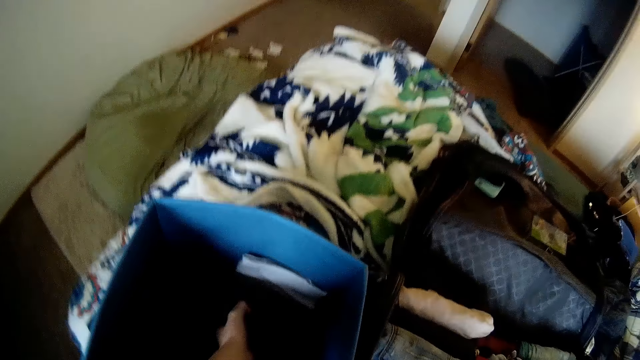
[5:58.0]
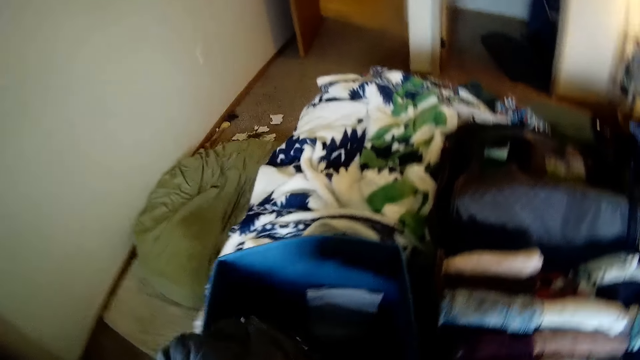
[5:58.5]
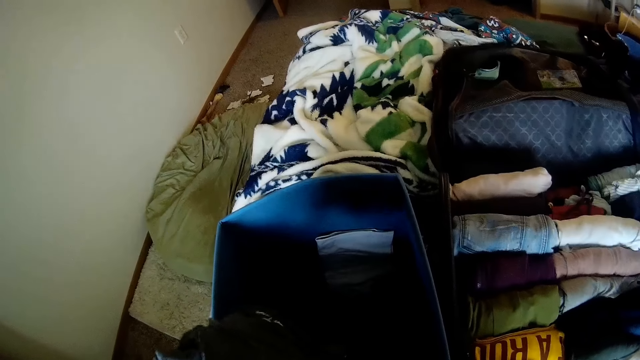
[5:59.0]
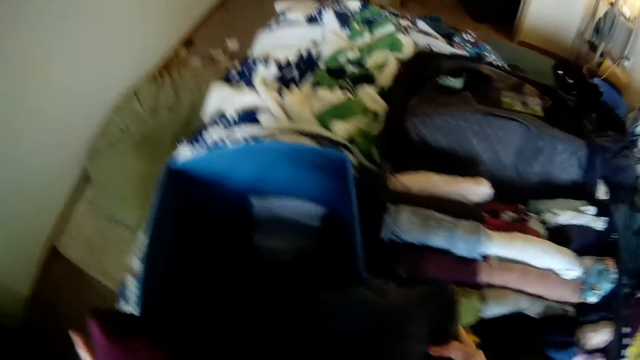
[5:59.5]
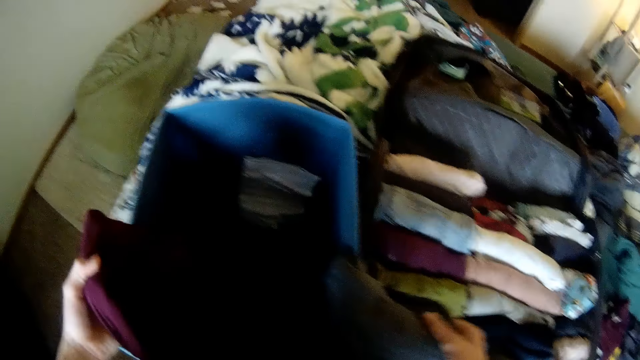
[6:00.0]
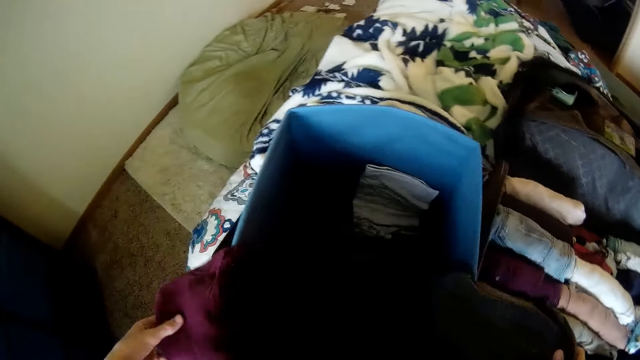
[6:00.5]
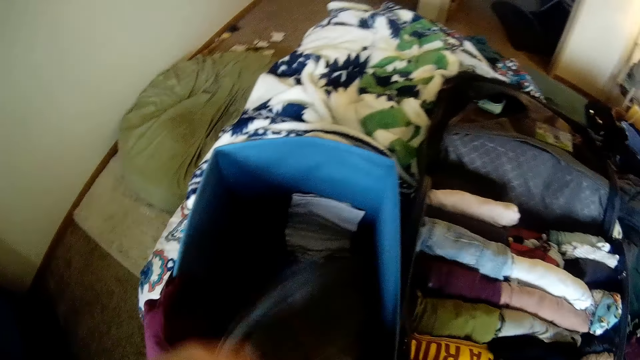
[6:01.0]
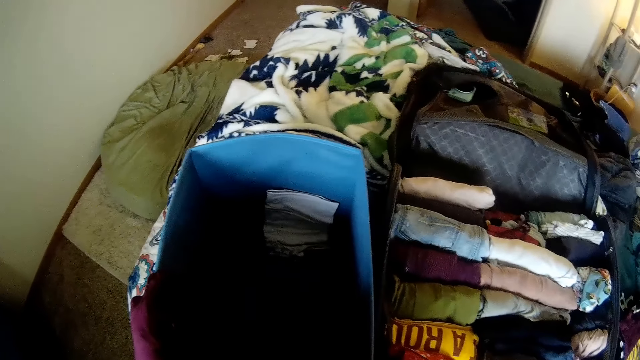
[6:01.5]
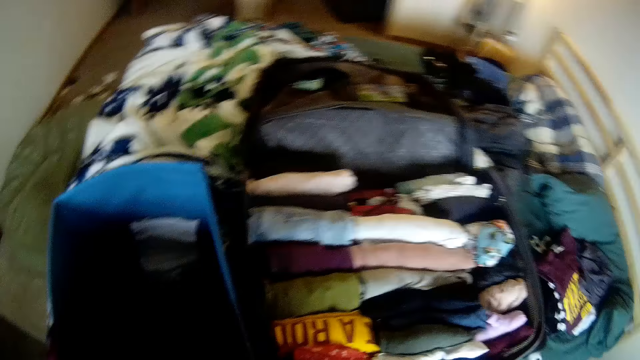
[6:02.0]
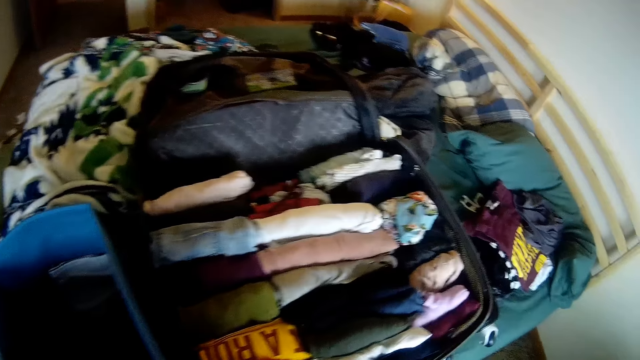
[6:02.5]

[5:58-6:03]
The camera wearer takes two cloths from the laundry container with her left hand. She drops one cloth on the edge of the laundry container with her left hand. She folds the other cloth on her lap with both hands.

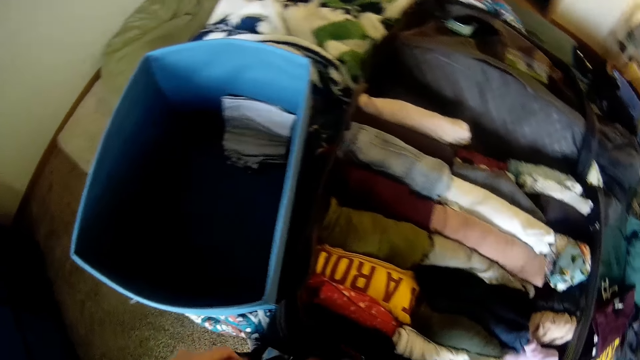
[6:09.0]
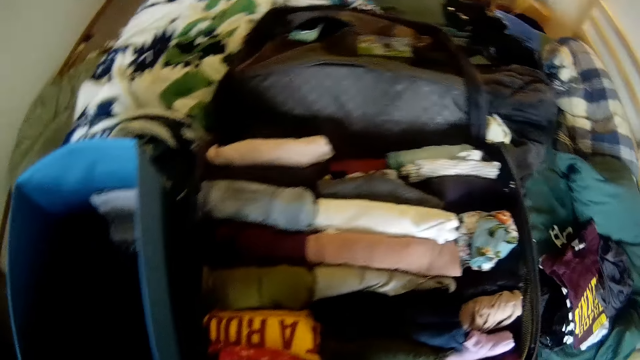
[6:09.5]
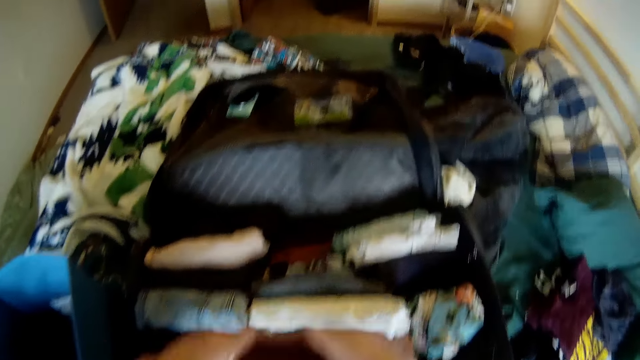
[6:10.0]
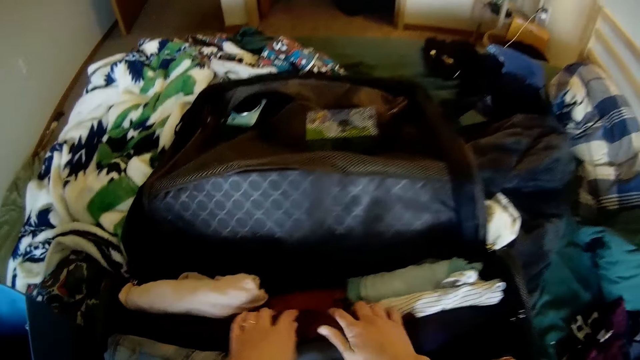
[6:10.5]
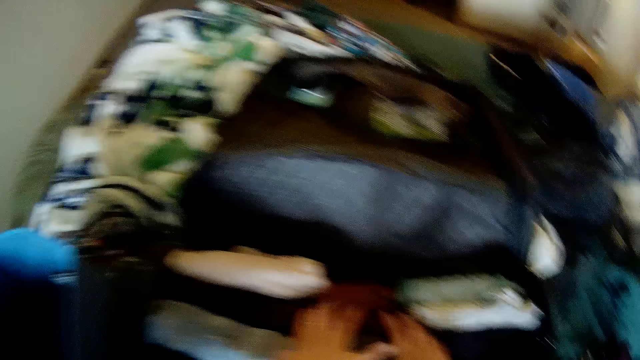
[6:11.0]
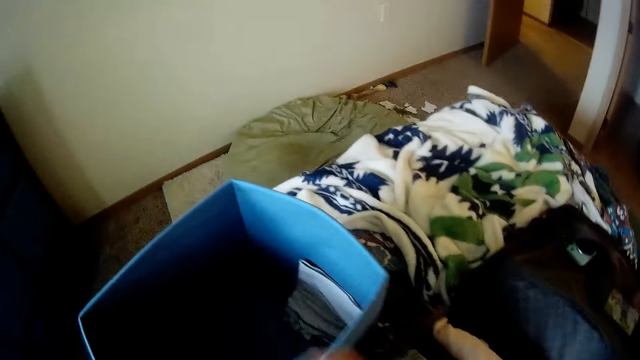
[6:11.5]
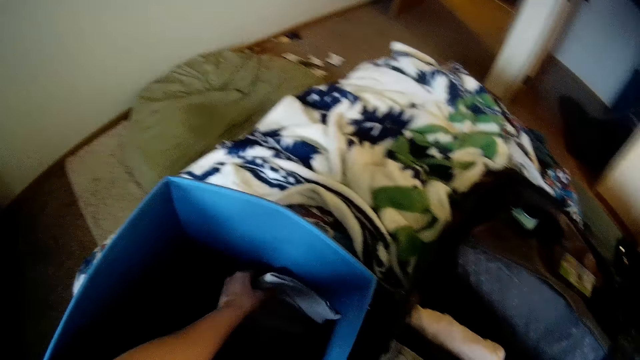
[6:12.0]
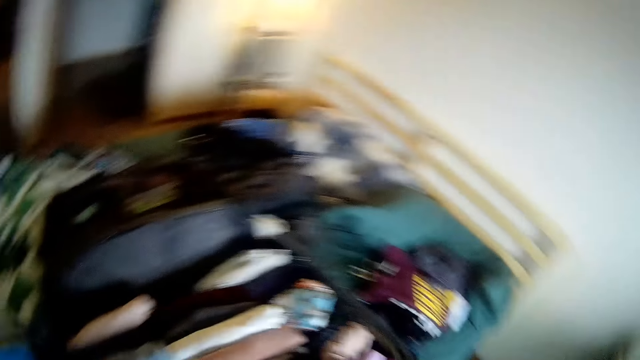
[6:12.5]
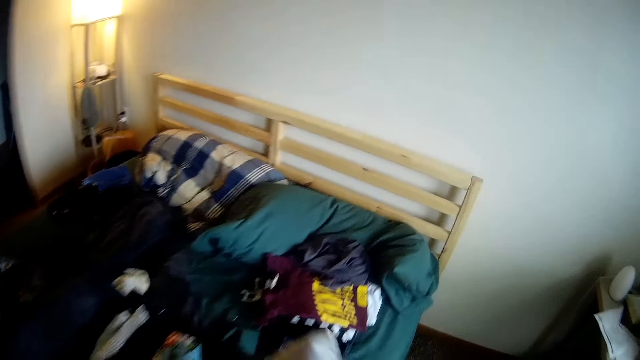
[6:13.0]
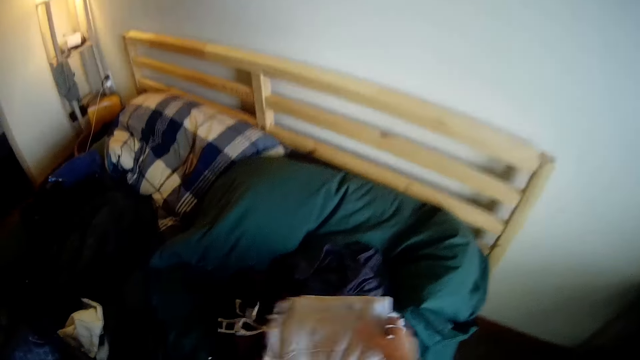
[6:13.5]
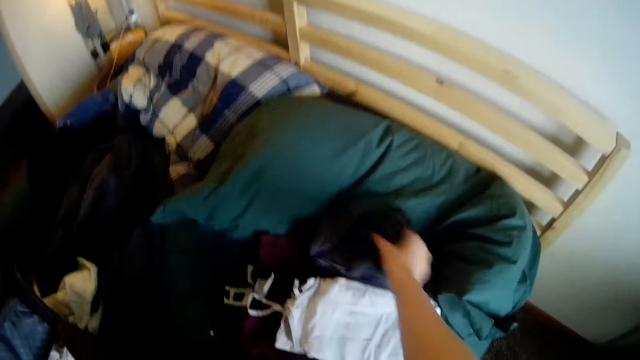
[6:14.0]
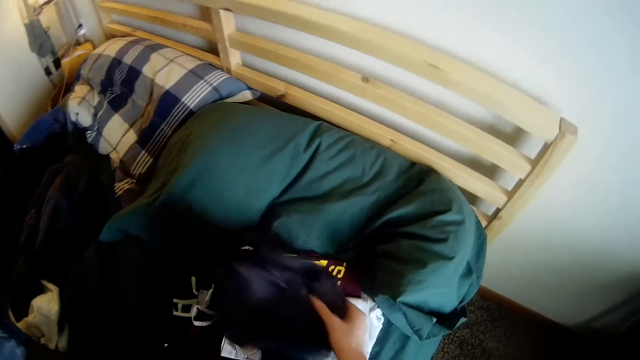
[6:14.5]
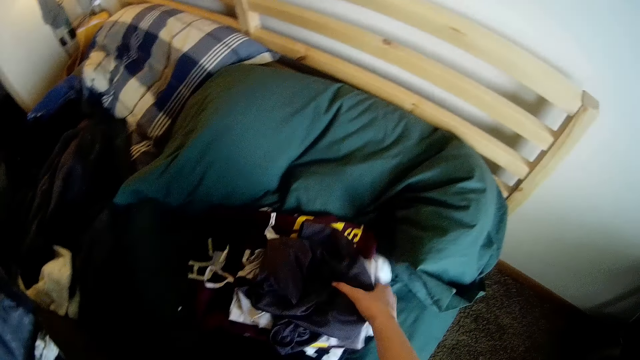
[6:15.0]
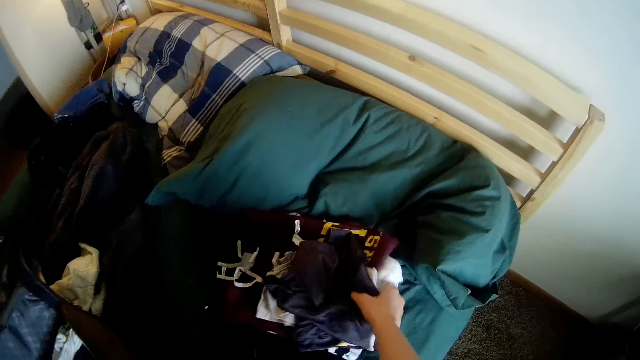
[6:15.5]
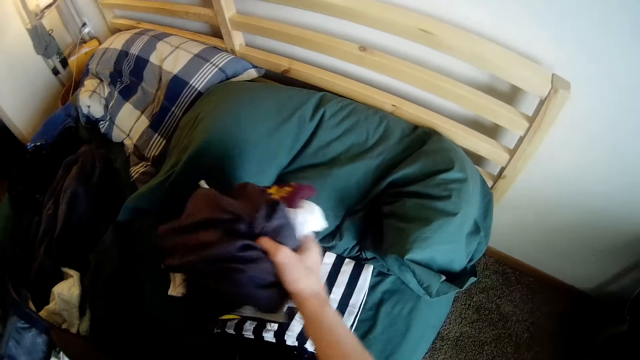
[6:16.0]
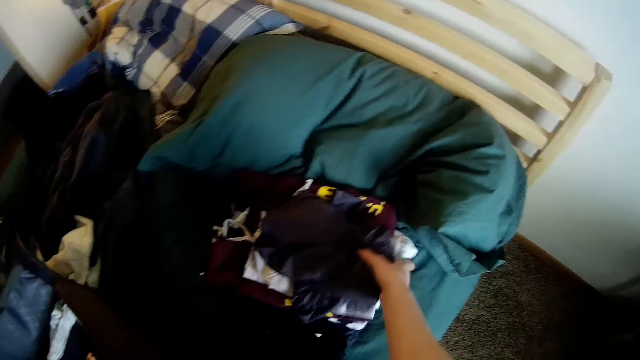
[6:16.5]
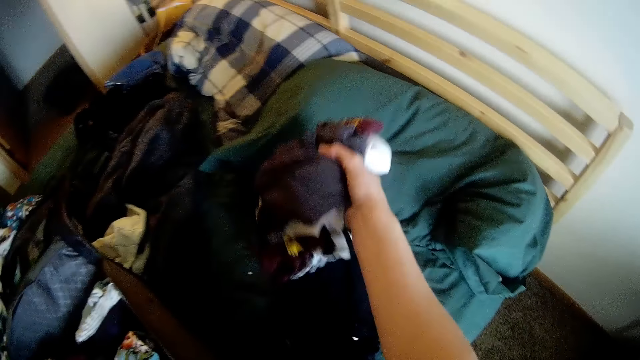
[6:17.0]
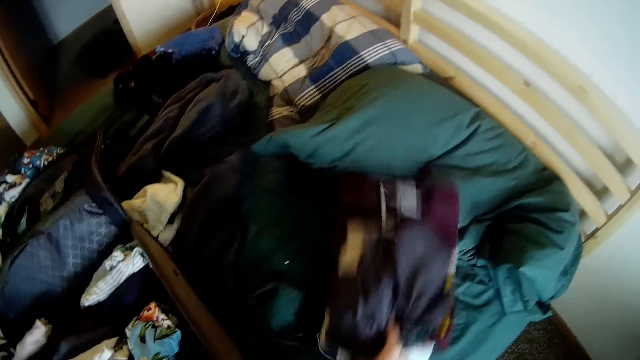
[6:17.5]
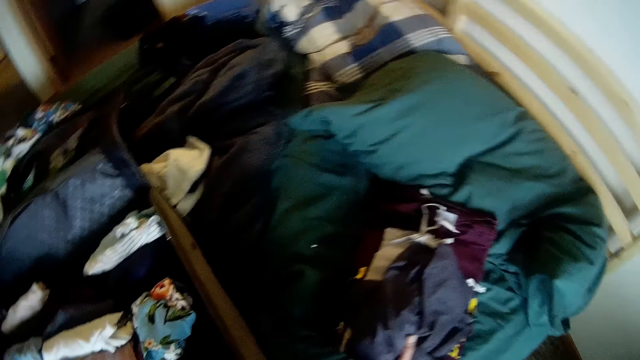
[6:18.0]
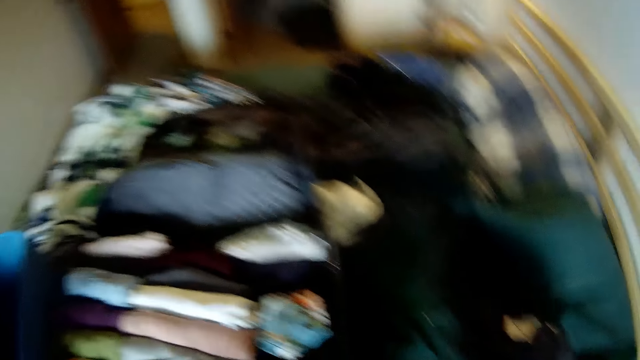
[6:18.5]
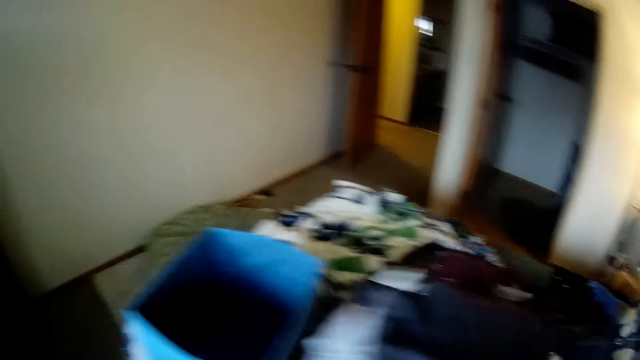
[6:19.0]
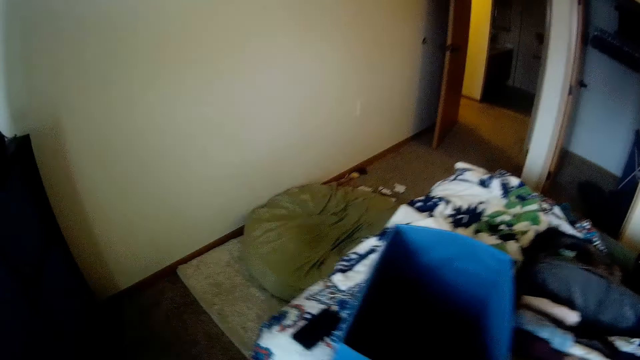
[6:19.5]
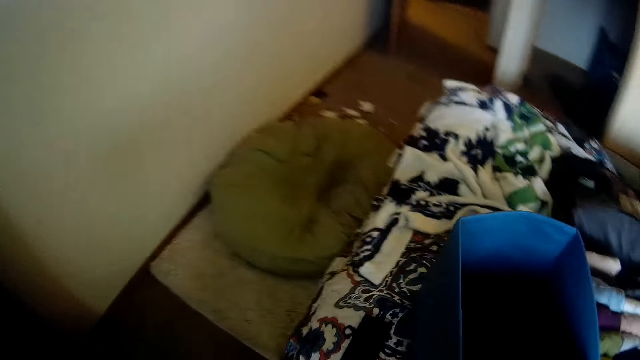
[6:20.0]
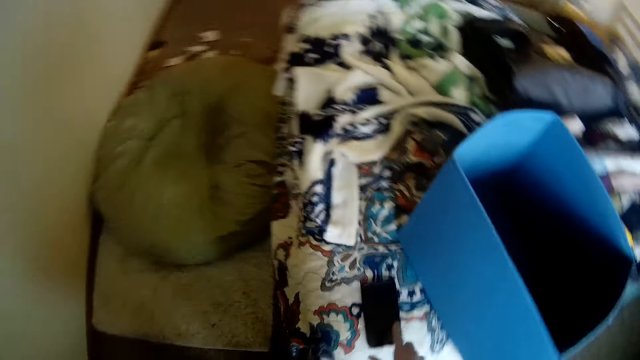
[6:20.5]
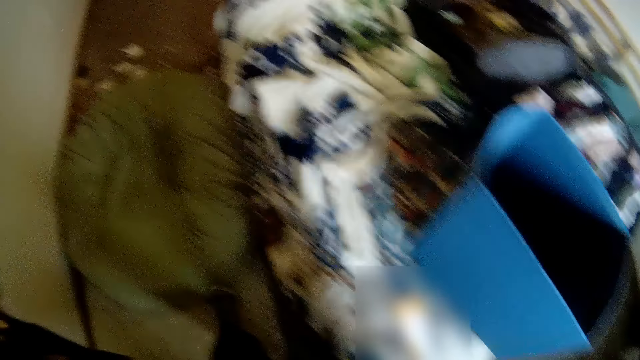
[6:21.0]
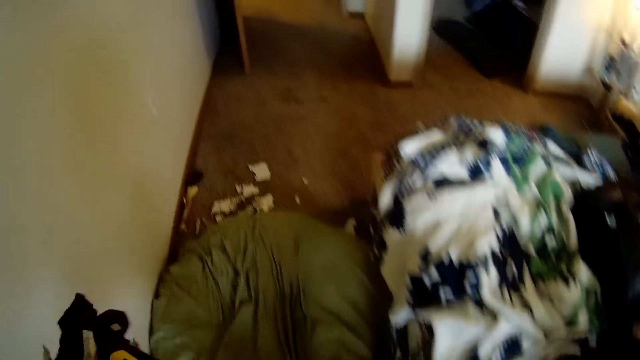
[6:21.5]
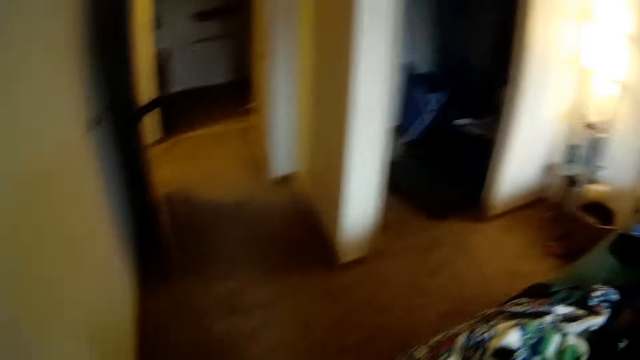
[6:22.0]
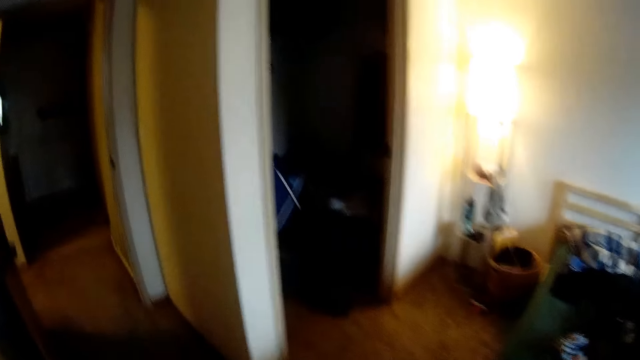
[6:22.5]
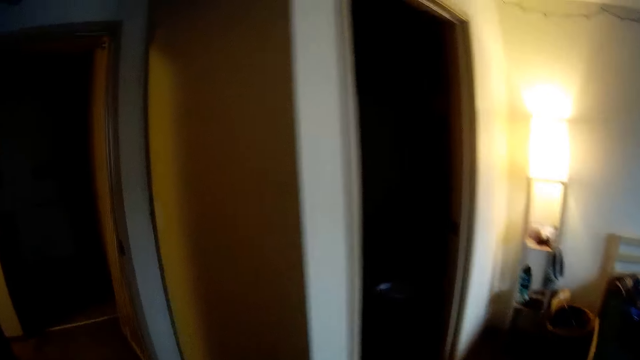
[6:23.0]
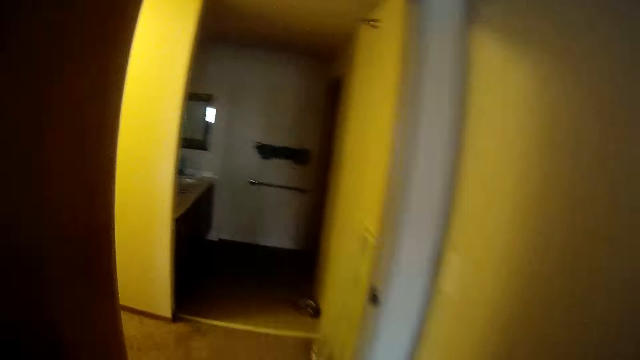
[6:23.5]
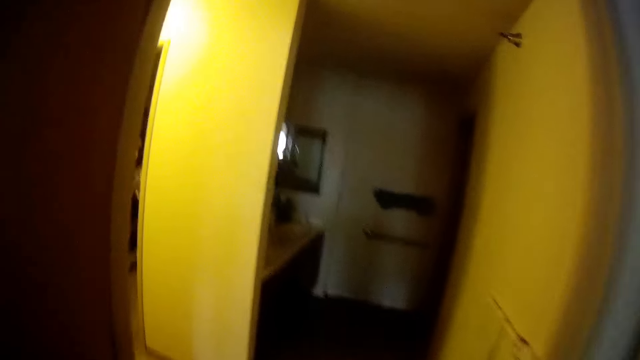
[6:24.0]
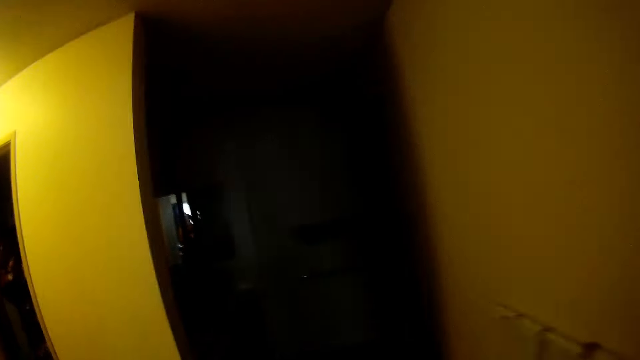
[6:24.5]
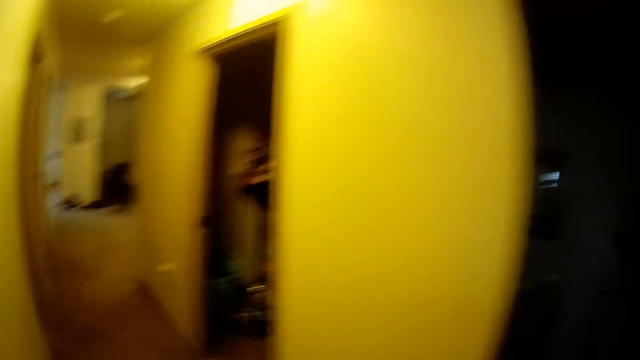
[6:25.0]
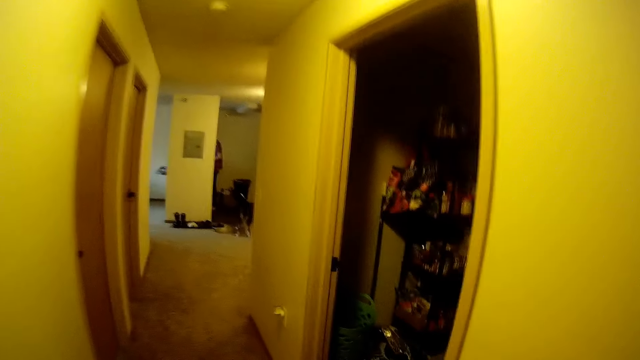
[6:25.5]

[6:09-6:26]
The camera wearer drops the cloth in the bag with both hands. She takes a cloth from the laundry container with her left hand. She transfers the cloth to her right hand. She drops the cloth on the bed with her right hand. She moves a cloth on the bed with her right hand. She arranges all the cloths on the bed. She picks all the cloths from the bed with her right hand. She transfers the cloths to her left hand. She stands up from a stool. She touches a phone on the bed with her right hand. She walks out of the bedroom and walks towards the door.
